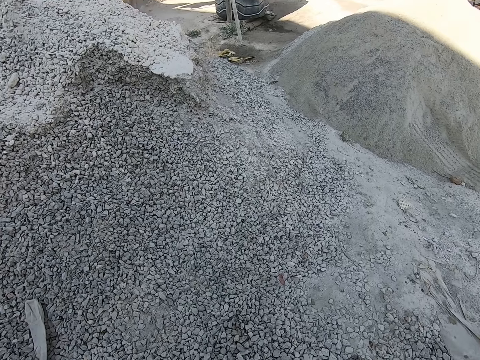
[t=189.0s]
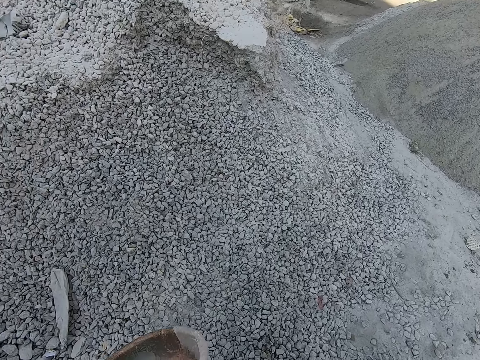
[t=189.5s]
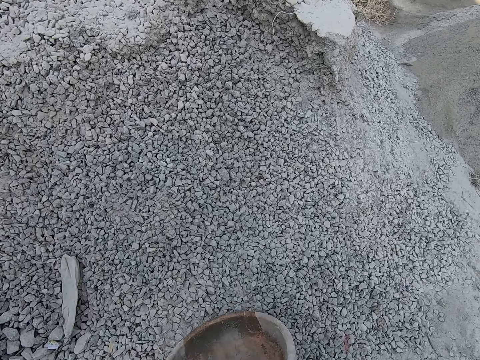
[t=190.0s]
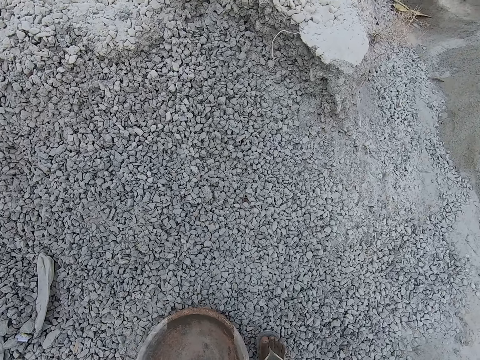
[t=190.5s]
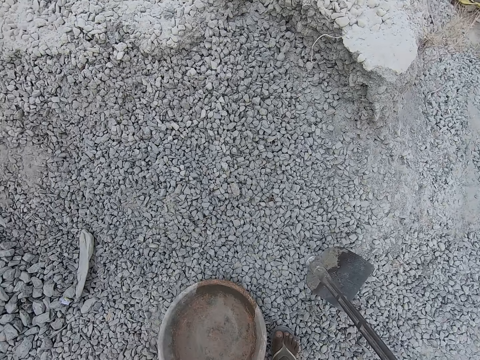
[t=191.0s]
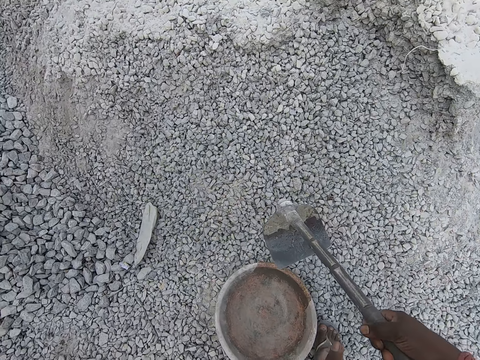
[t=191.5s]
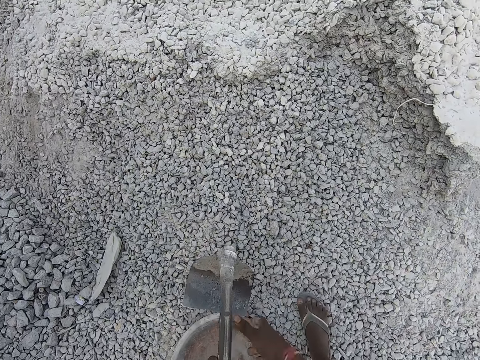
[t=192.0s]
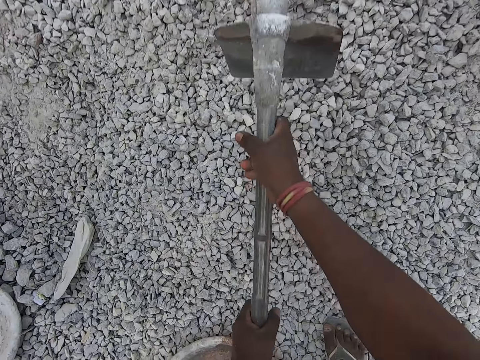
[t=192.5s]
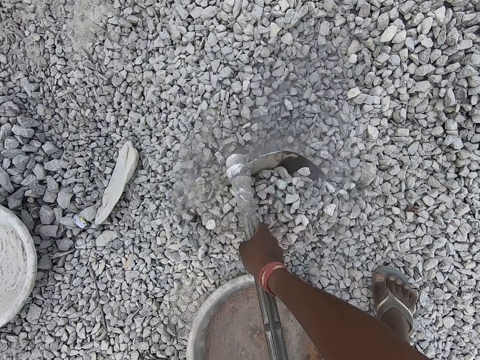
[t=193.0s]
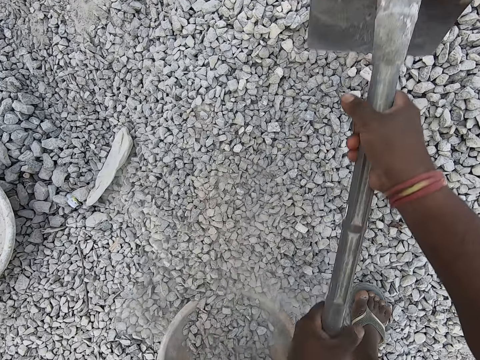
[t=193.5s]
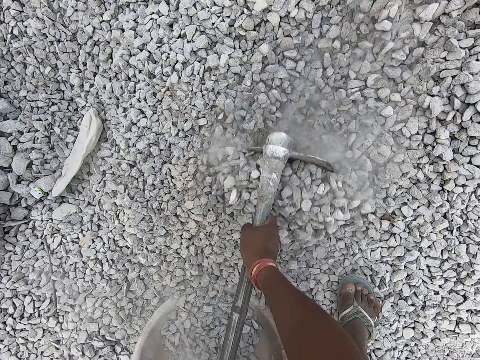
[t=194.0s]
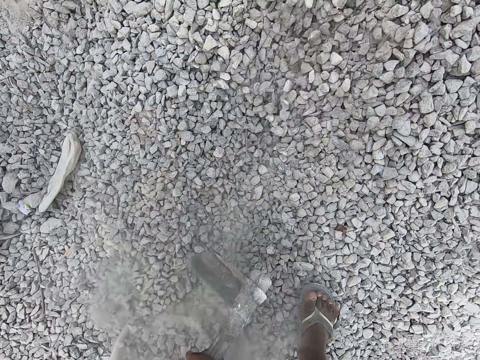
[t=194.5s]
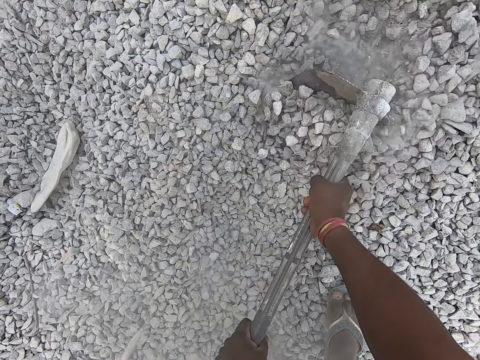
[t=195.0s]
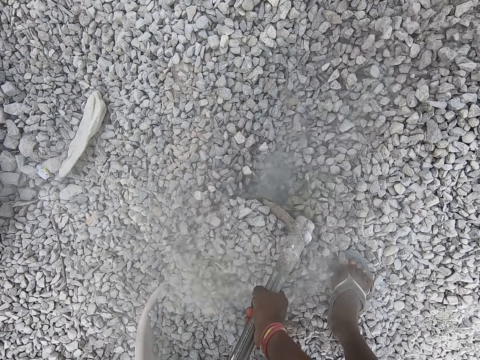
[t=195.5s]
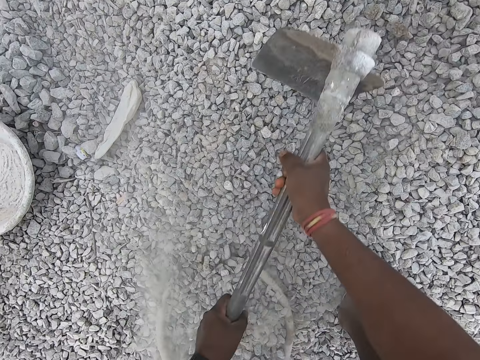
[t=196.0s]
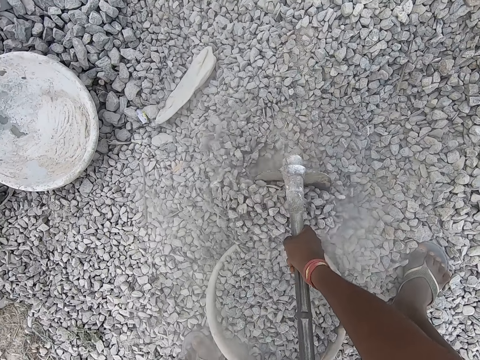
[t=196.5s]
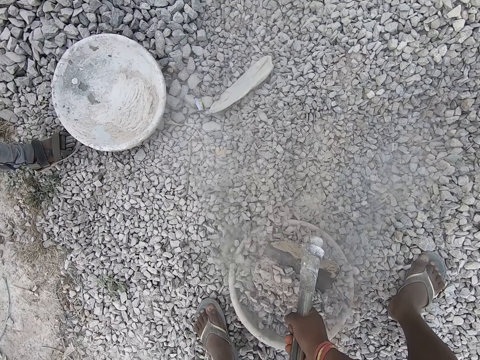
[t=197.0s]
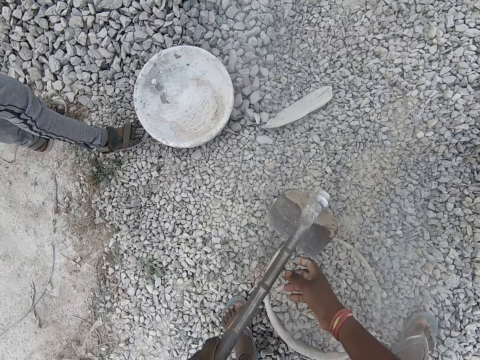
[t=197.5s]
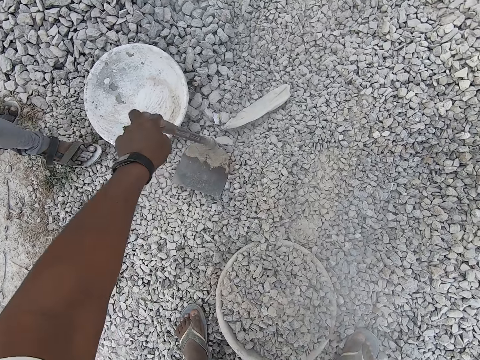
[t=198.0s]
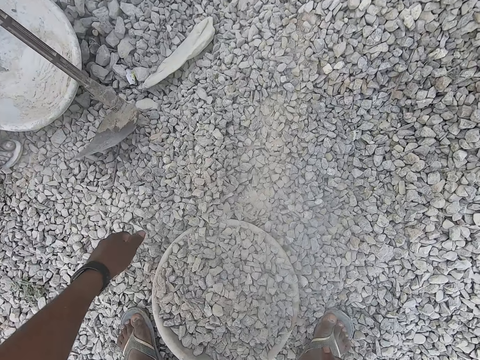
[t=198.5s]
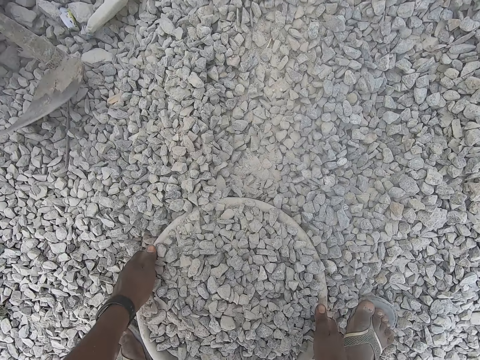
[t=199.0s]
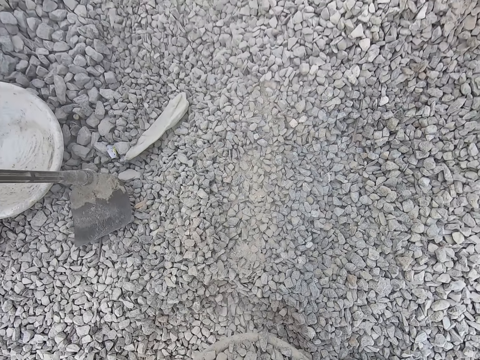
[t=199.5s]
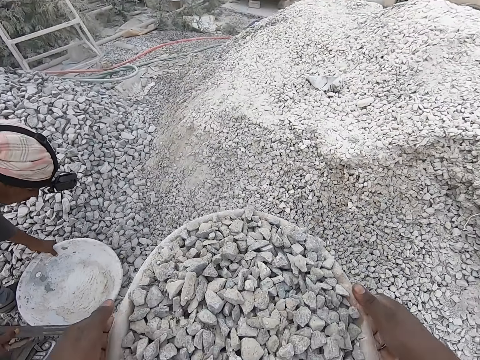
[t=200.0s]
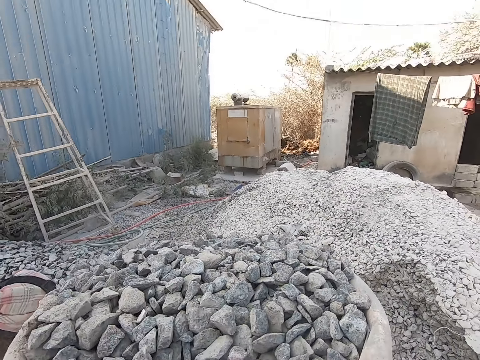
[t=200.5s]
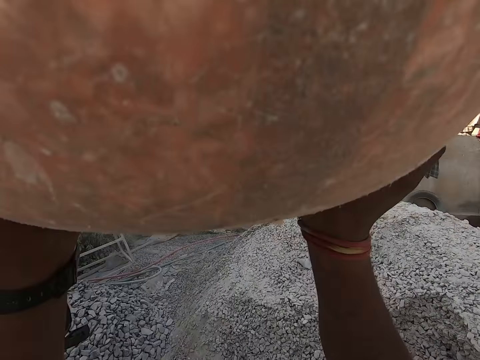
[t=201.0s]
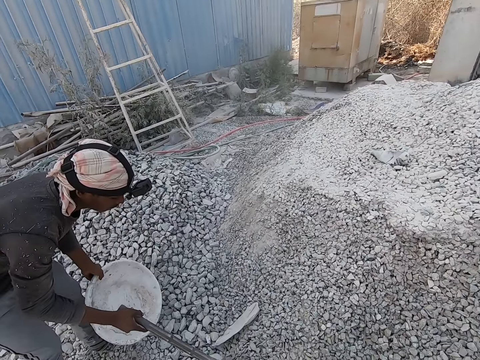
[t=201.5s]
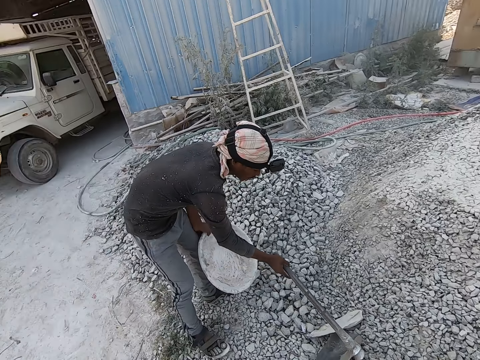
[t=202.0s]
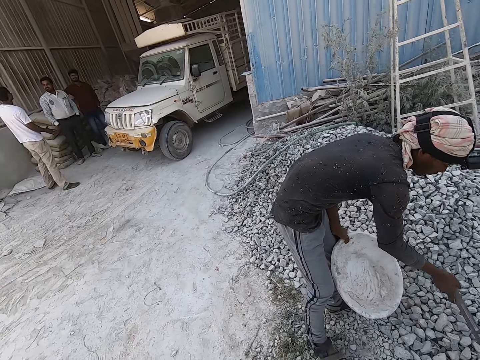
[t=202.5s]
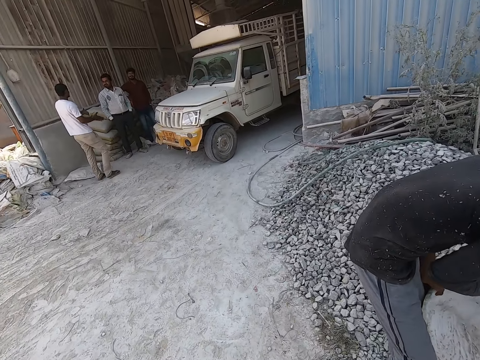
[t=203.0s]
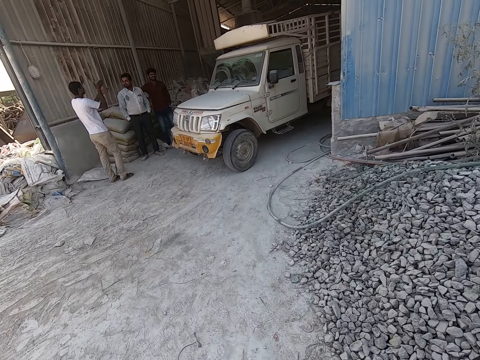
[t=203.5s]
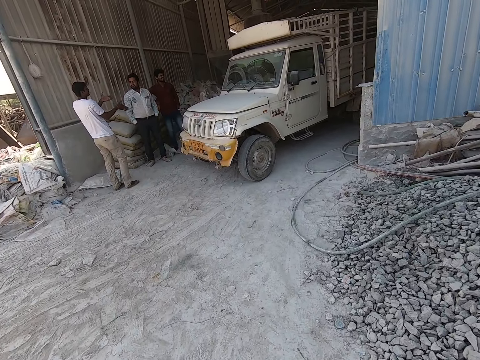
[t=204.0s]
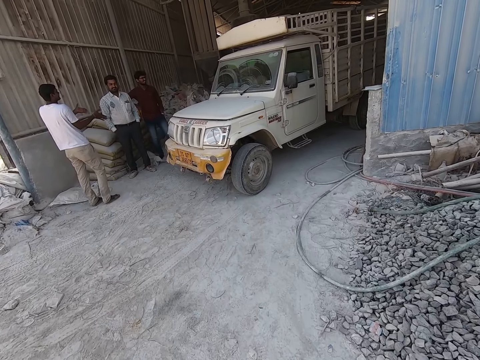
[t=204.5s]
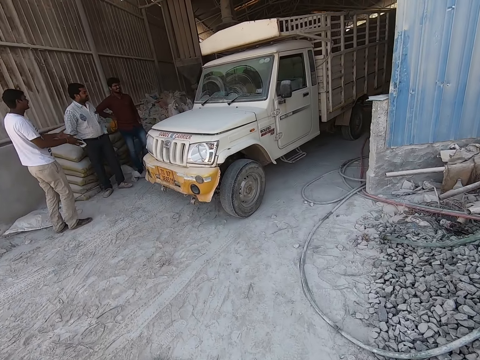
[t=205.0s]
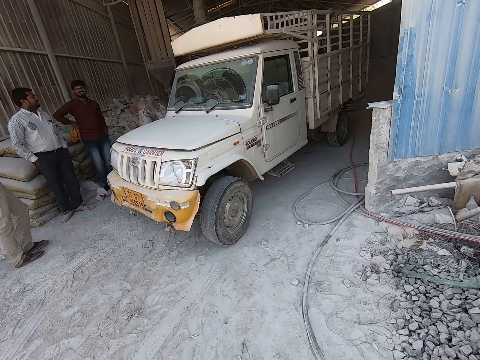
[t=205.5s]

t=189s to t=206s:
The camera wearer walks at the construction site. He places the plastic bowl on a pile of stones with his left hand. He holds a hoe. He holds the hoe with both hands. He scoops stones into the plastic bowl with the hoe in both hands. He places the hoe on the pile of stones with his left hand. He picks up the plastic bowl from the floor with both hands. A man holds a hoe and a basin. The man picks up the hoe with his right hand. The camera wearer places the bowl on his head with both hands. The man scoops stones with the hoe in his right hand. The camera wearer walks at the construction site.

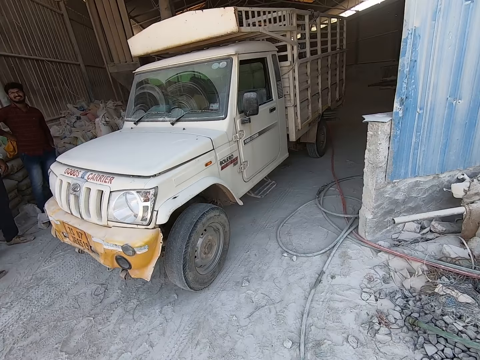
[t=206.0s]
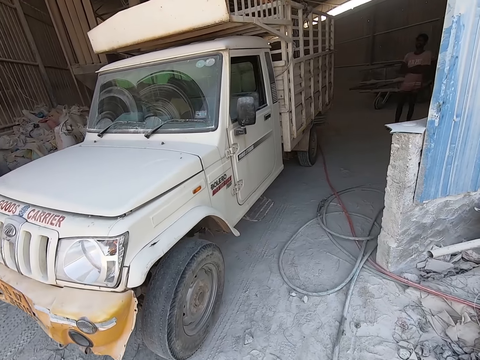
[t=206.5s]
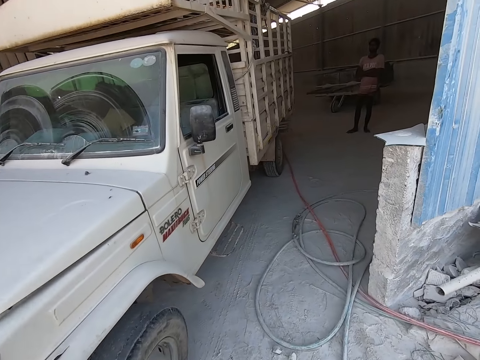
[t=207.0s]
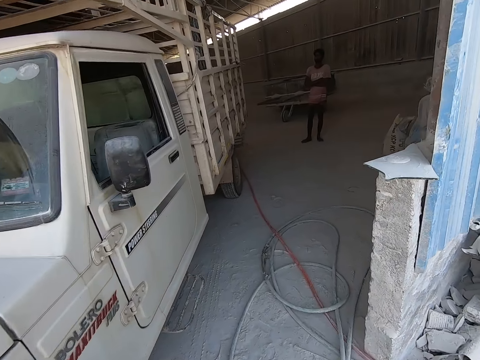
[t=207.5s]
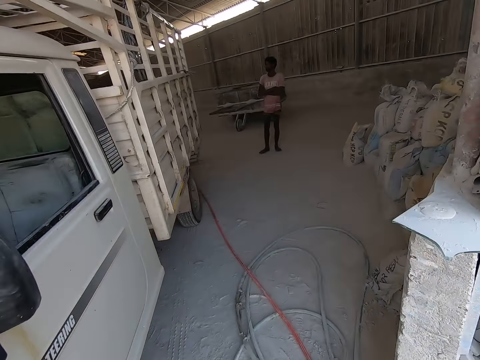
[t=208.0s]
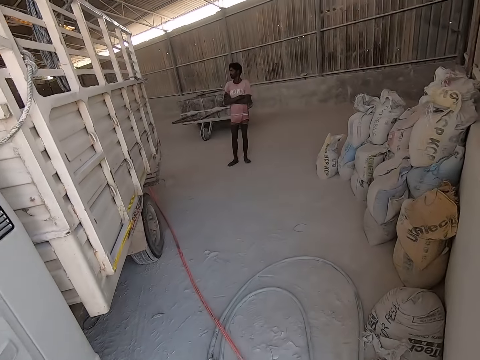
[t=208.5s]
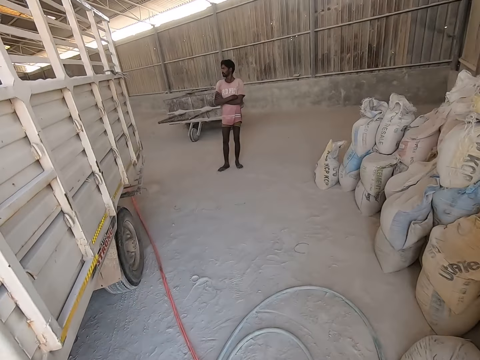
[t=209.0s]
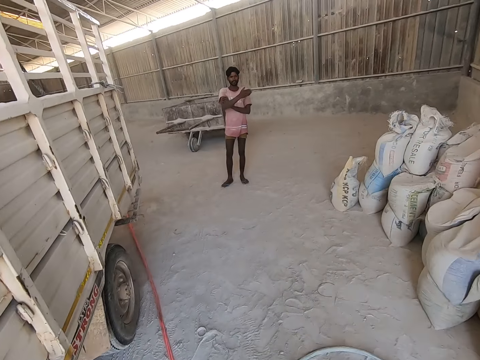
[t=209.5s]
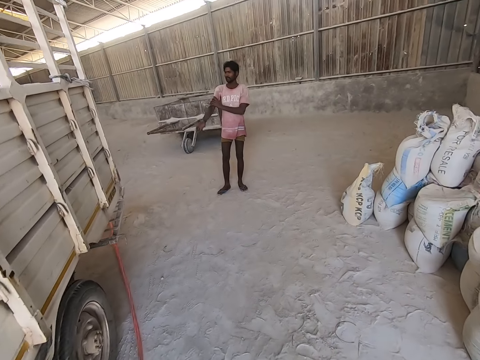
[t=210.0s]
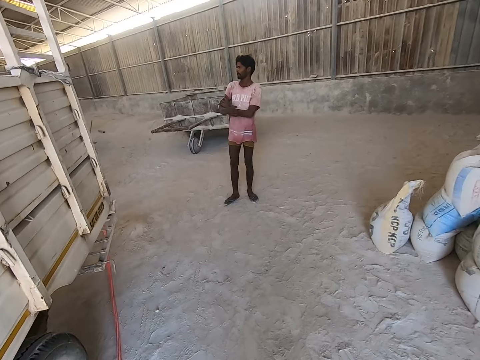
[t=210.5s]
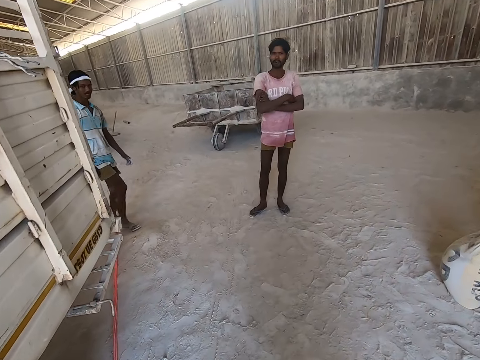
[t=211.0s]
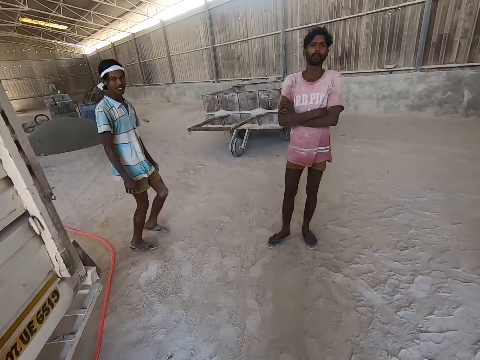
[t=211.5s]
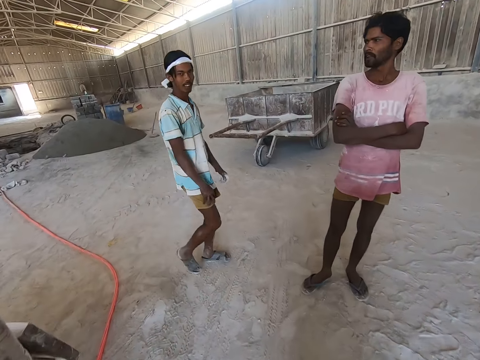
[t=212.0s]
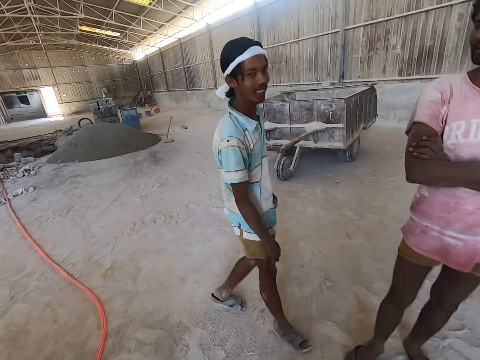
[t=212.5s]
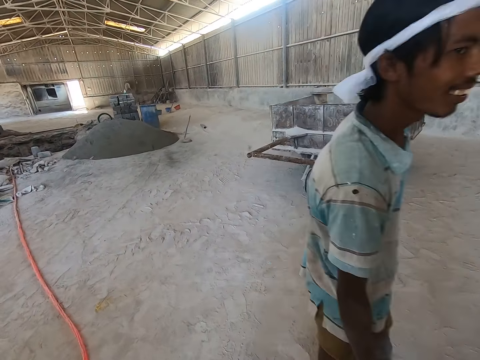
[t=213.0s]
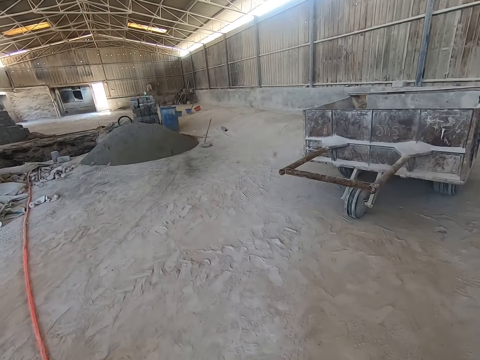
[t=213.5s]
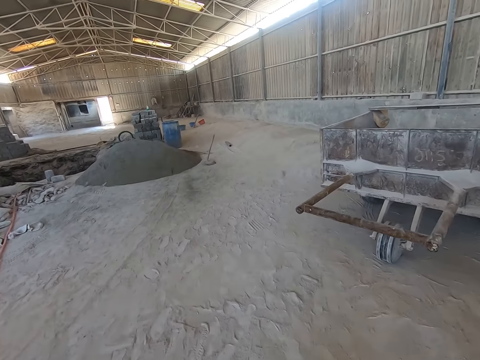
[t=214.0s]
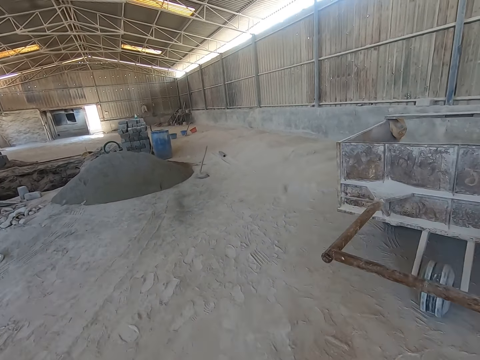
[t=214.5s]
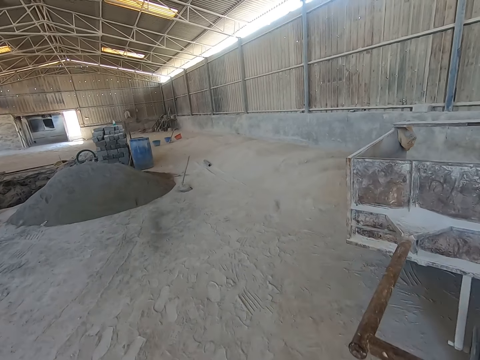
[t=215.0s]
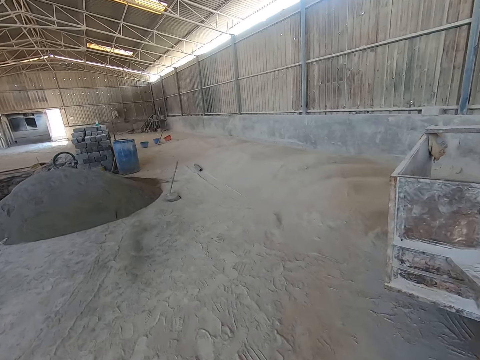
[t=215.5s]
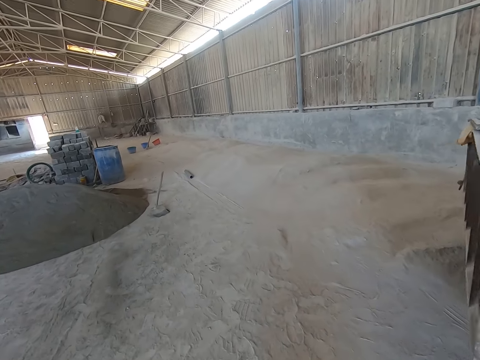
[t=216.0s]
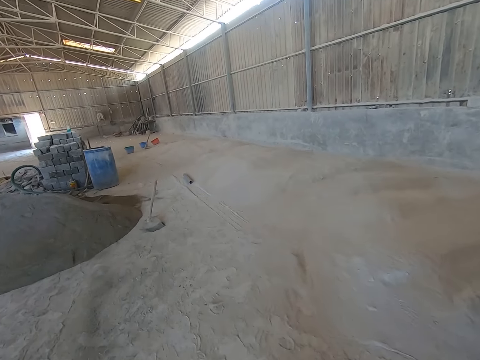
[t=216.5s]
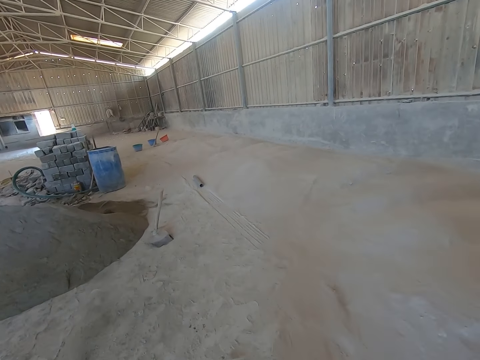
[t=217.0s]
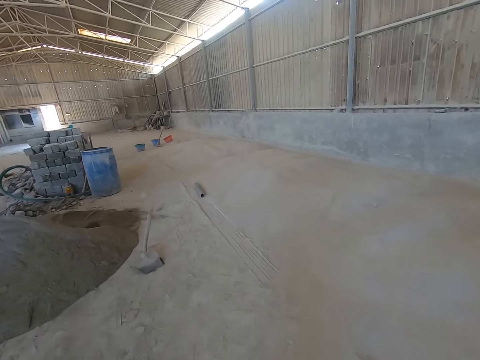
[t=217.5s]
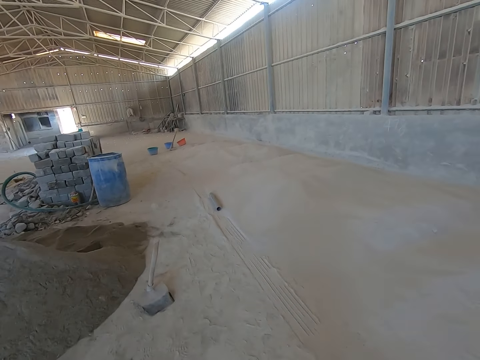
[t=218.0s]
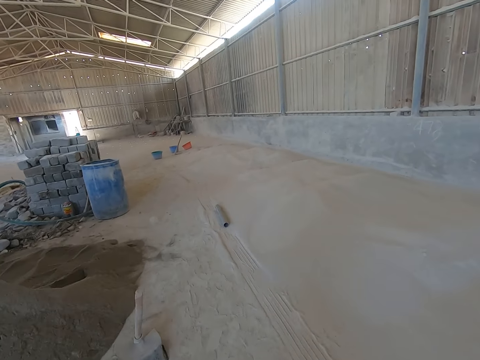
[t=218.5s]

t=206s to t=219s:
The camera wearer walks past the white truck.
